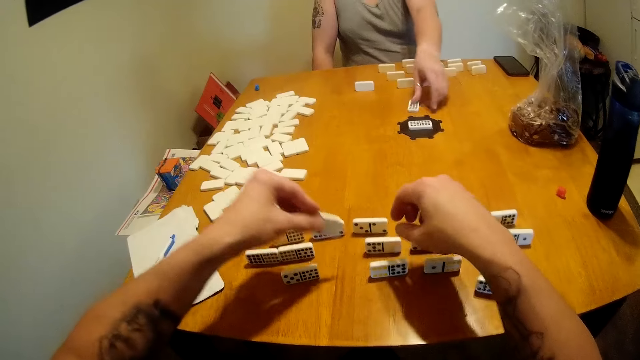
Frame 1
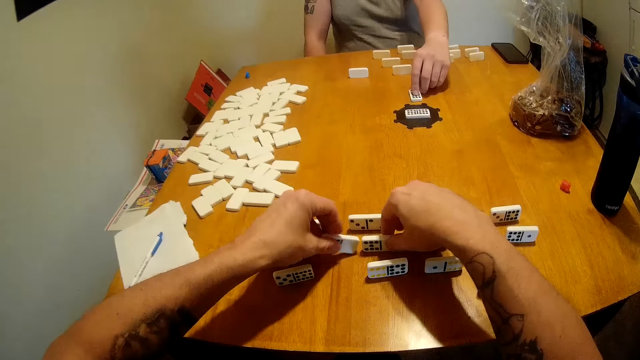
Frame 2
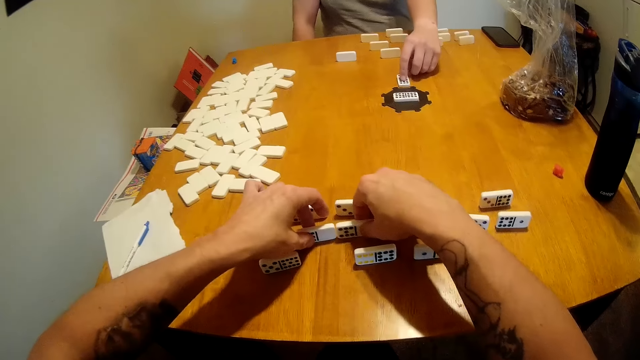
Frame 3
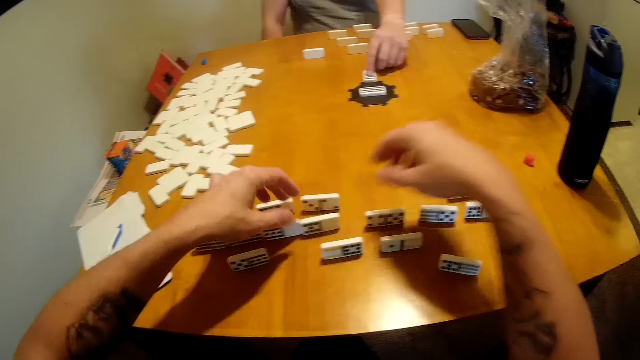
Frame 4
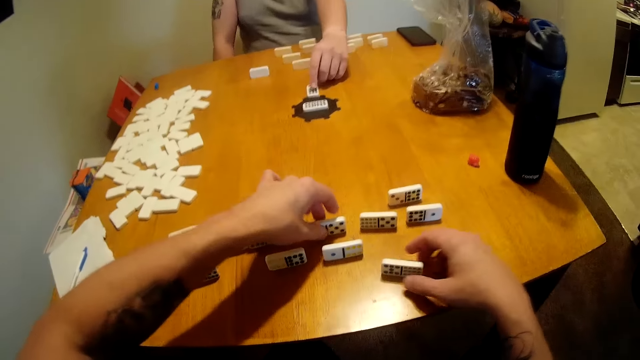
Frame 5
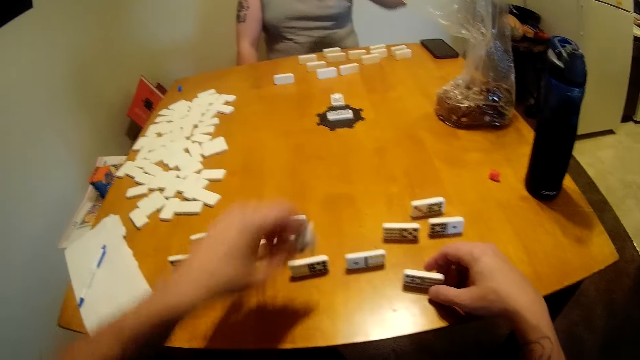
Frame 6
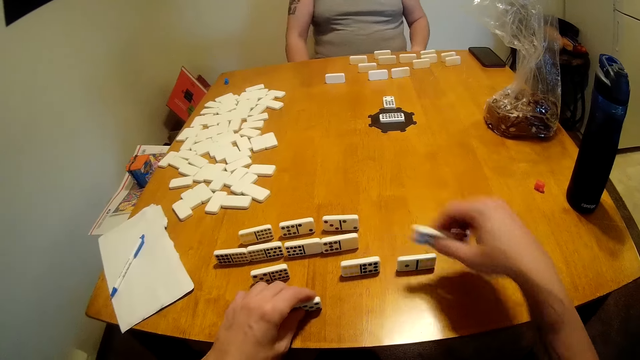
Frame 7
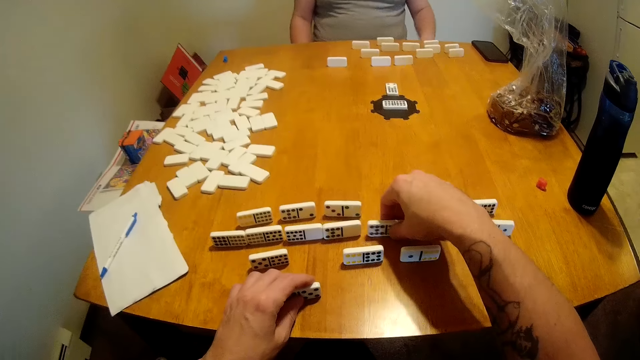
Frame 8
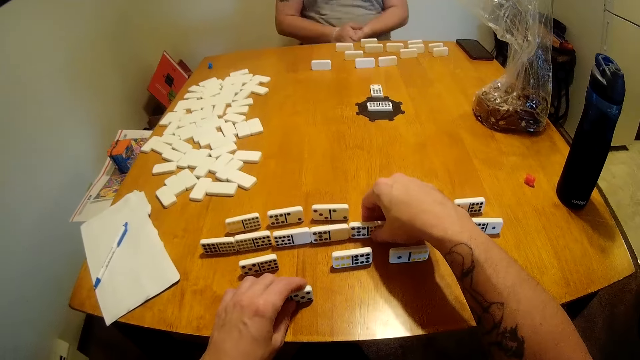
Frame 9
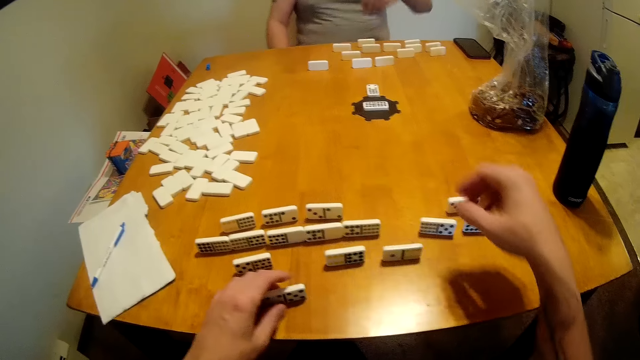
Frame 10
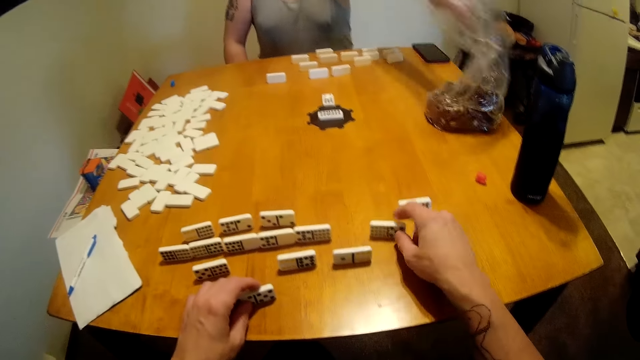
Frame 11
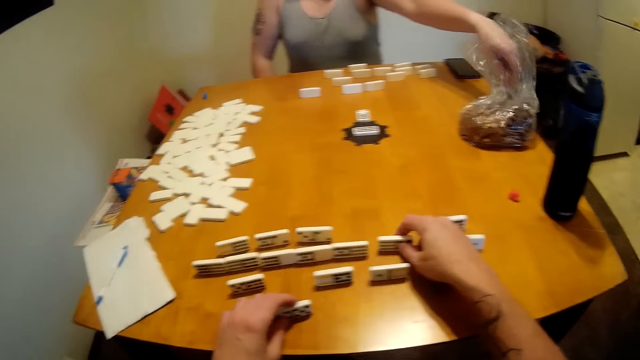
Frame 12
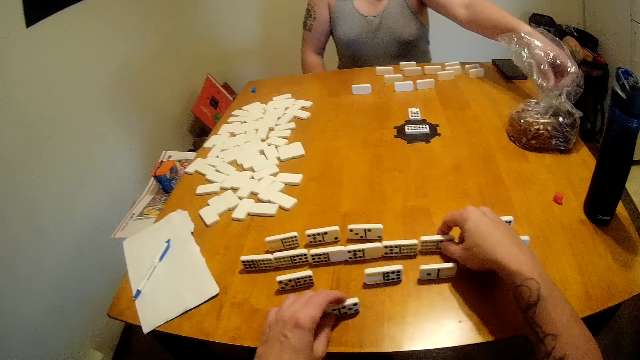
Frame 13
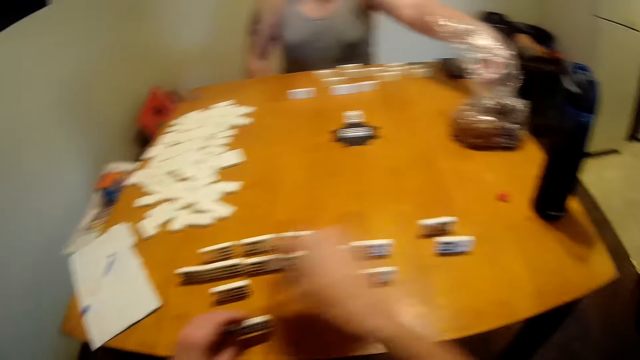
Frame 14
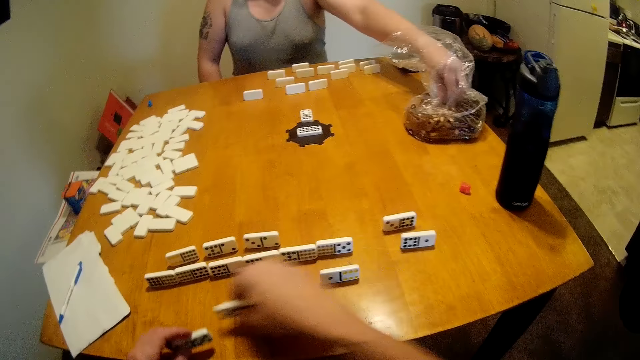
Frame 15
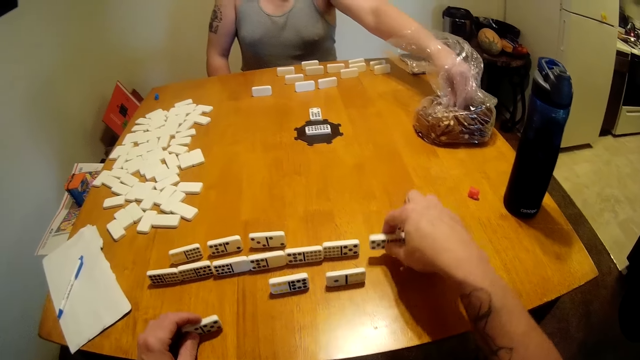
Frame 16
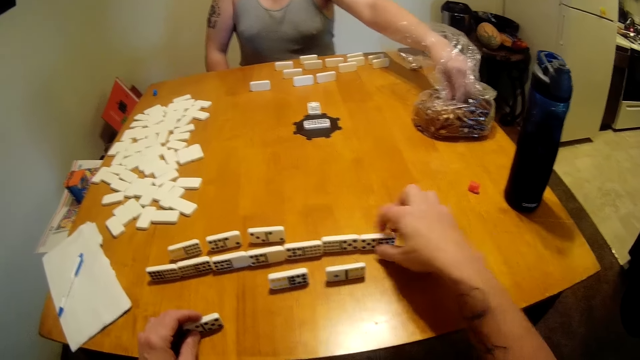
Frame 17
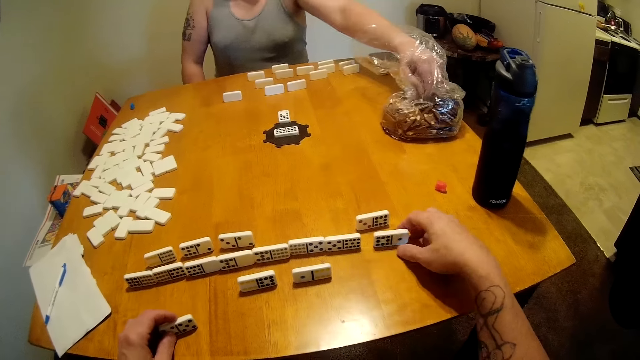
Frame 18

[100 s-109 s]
A man lifts a tile or domino from the table and places the tile on the table. The camera wearer places a tile on the table. They move dominoes on the table. The man moves a domino on the table. The camera wearer lifts a tile from the table. They place a tile on the table. The man looks around the table. The camera wearer lifts a tile from the table. They place a tile on the table. The man claps. The camera wearer looks around the table. They move a tile on the table. The man puts his left hand in a plastic bag and picks a snack. The camera wearer lifts a tile from the table. They place a tile on the table.

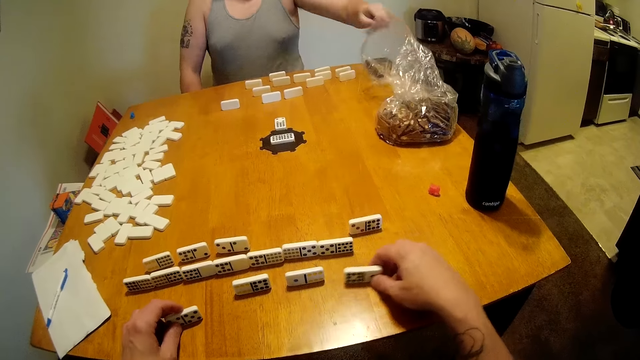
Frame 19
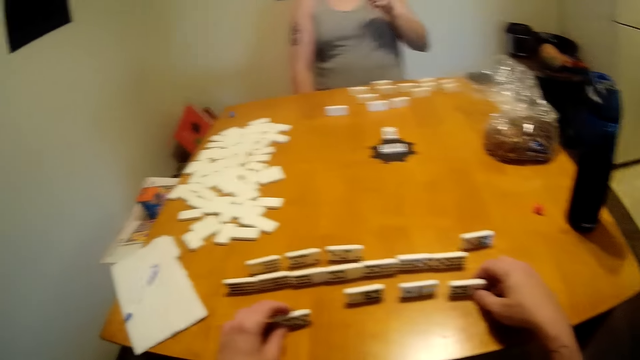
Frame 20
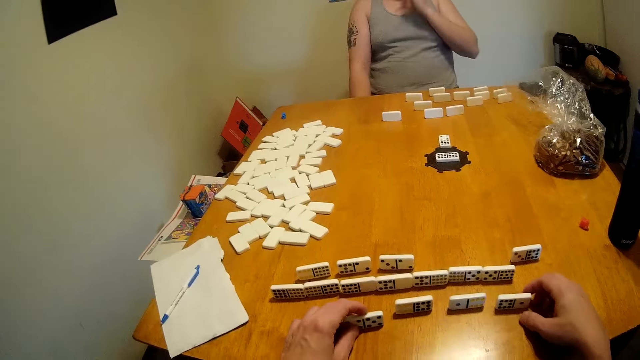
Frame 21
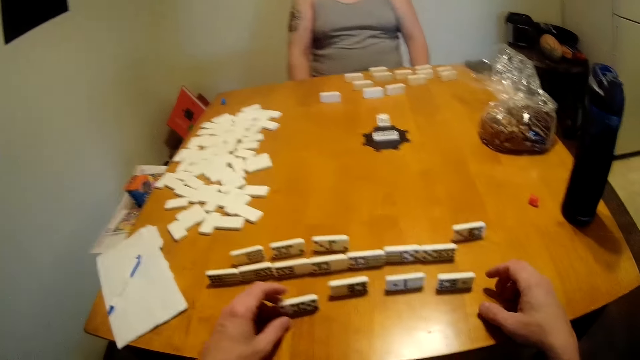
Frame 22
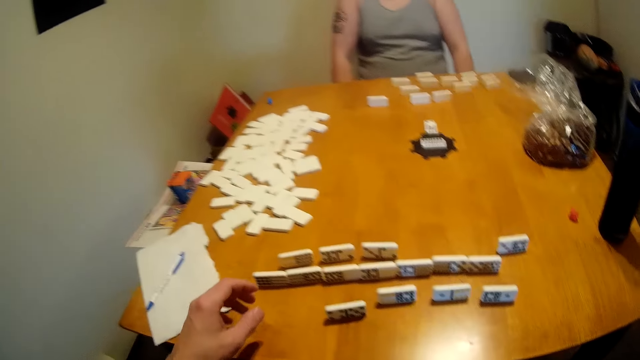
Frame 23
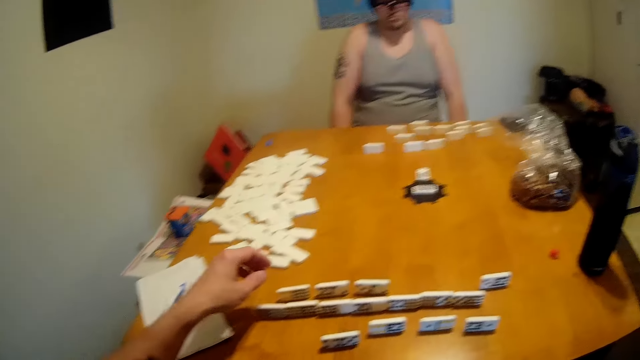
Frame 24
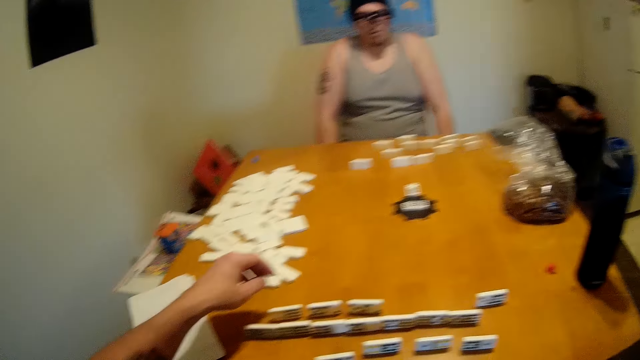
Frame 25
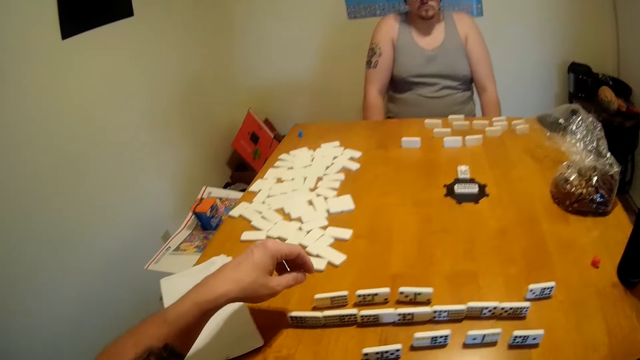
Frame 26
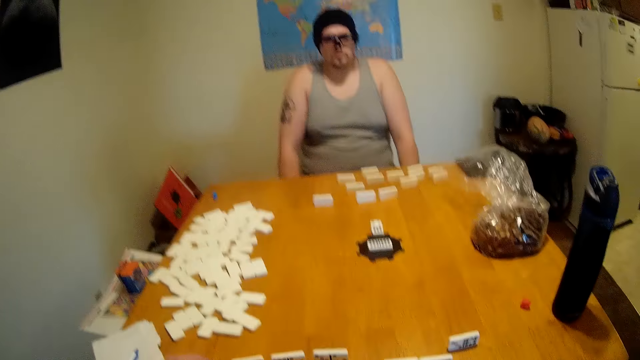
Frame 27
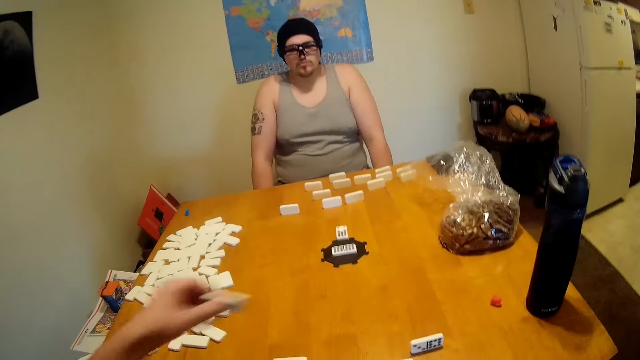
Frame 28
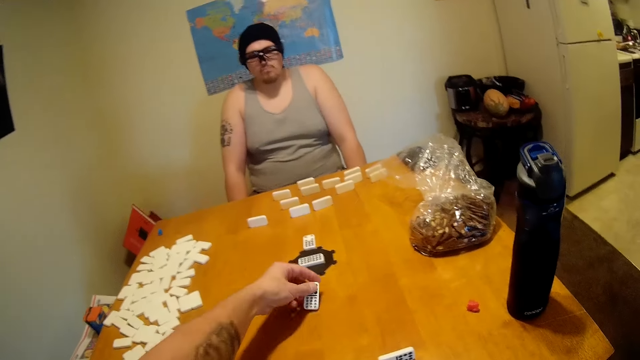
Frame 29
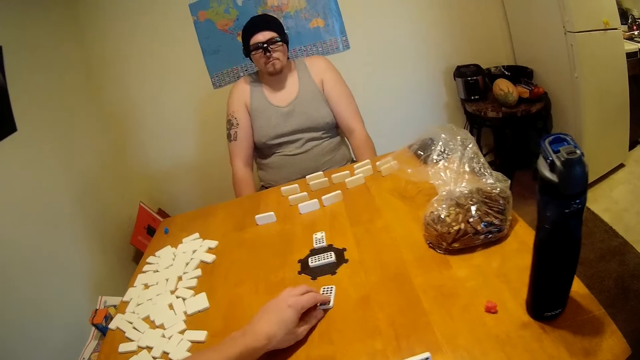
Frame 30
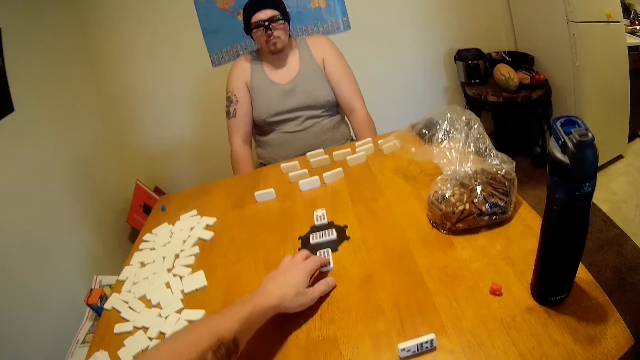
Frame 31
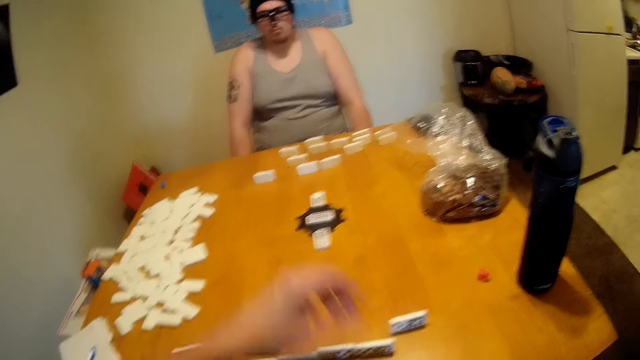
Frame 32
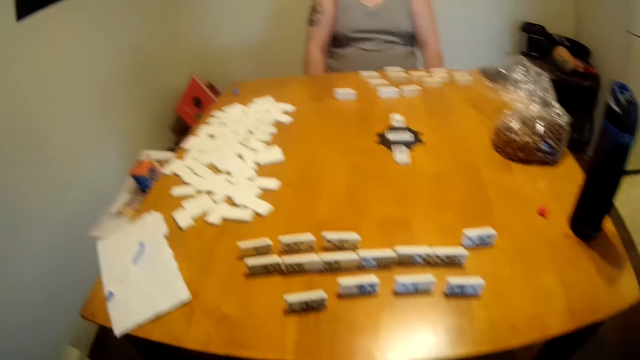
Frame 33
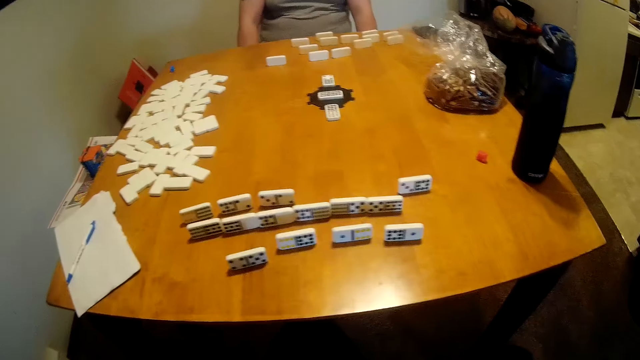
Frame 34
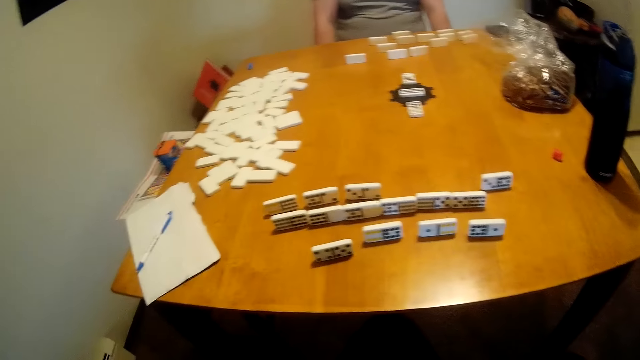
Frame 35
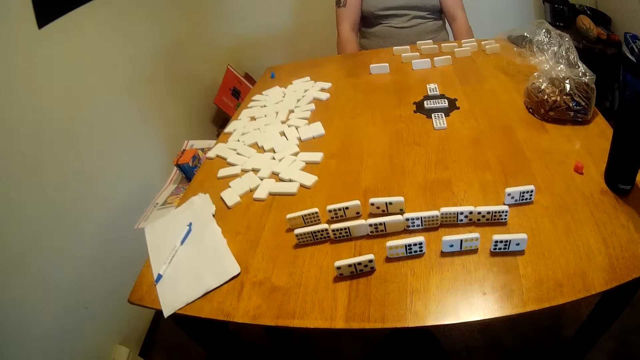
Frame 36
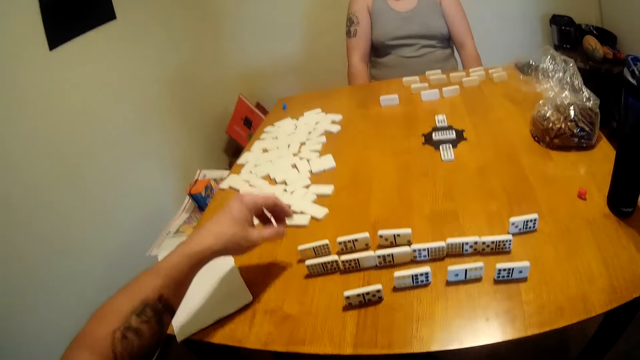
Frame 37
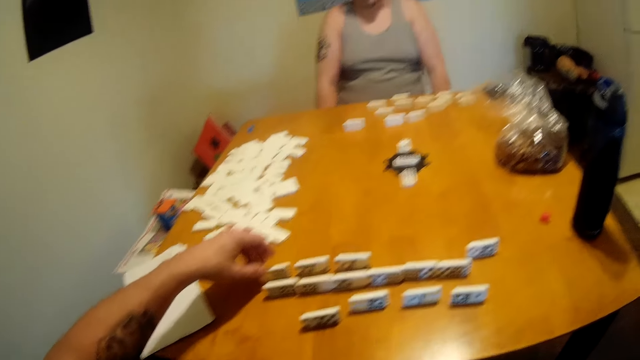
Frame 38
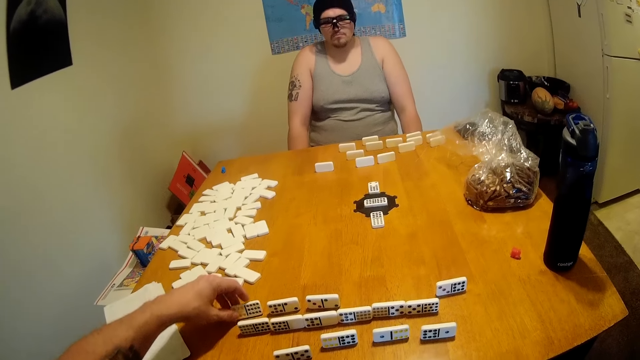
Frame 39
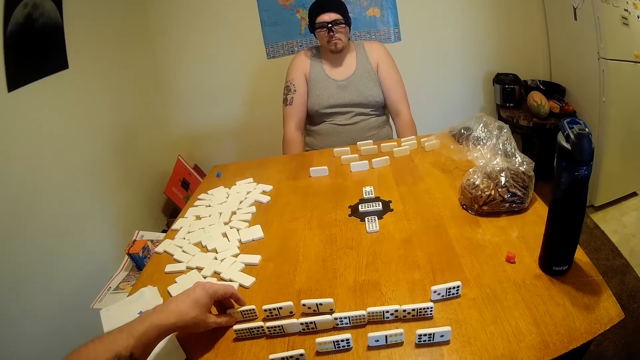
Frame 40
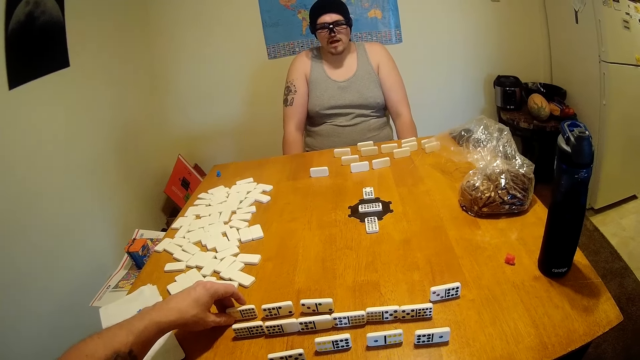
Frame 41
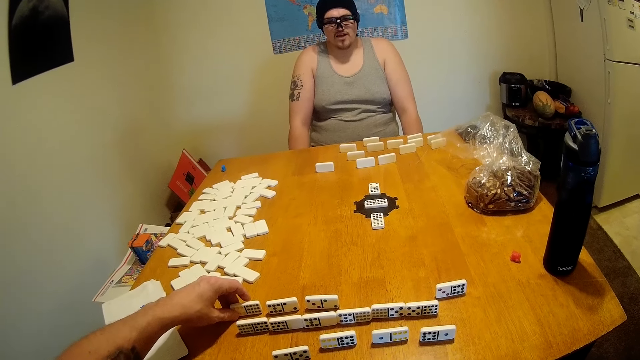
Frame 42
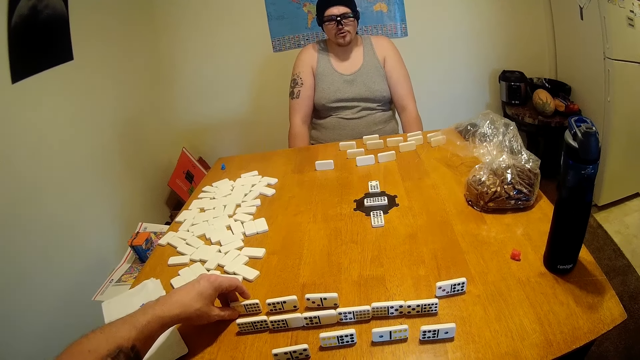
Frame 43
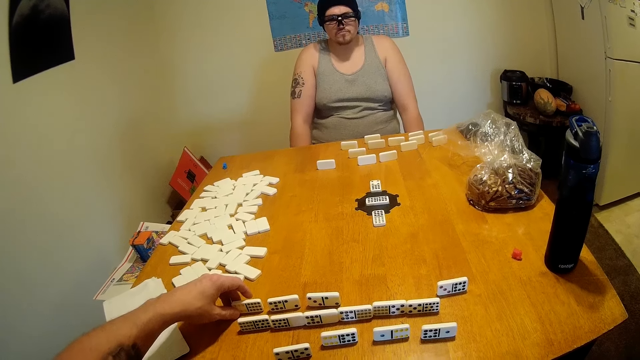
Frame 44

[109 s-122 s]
A man picks a snack from the plastic bag. The camera wearer moves a tile on the table. The man eats the snack. The man looks around the table. The camera wearer looks around the table. They pick a domino, drop the domino on the table, and move the domino on the table. They look around the table. The man looks around the table. The camera wearer holds a tile on the table. They converse with the man.
